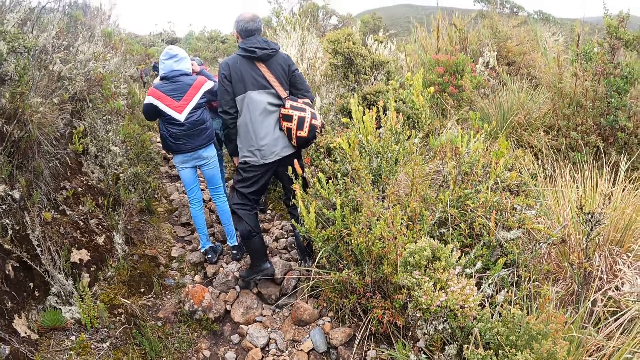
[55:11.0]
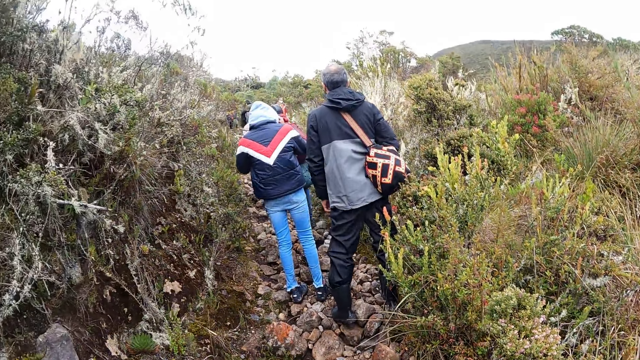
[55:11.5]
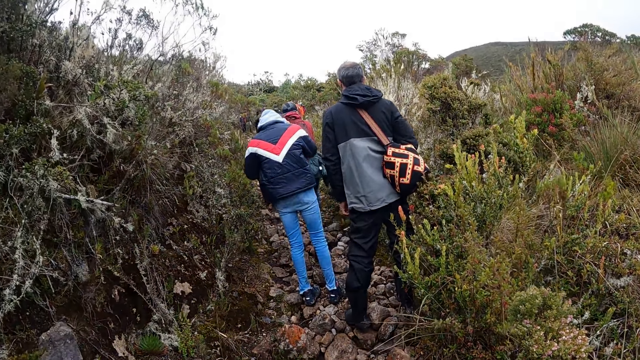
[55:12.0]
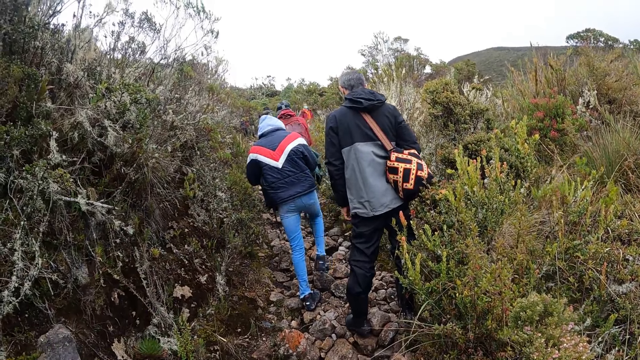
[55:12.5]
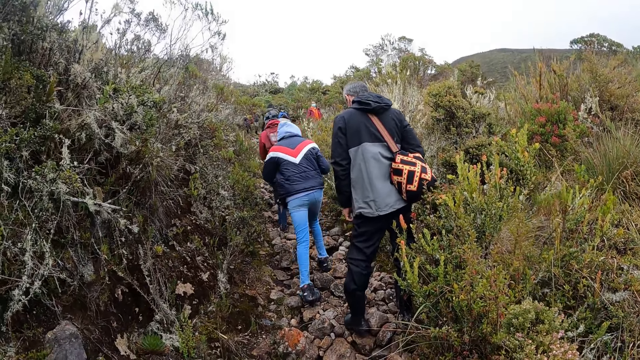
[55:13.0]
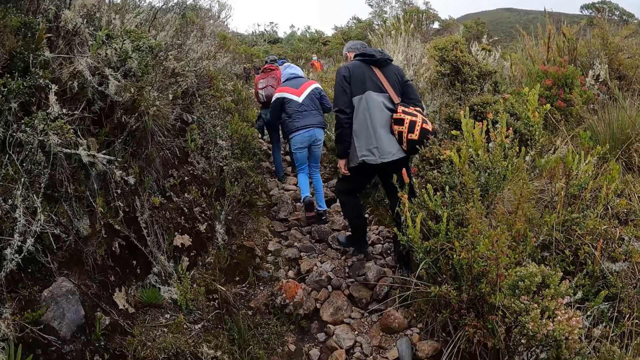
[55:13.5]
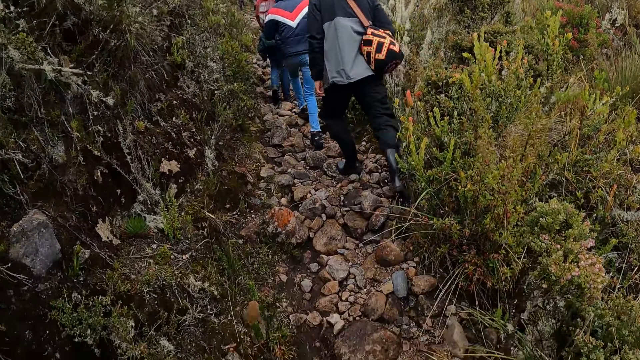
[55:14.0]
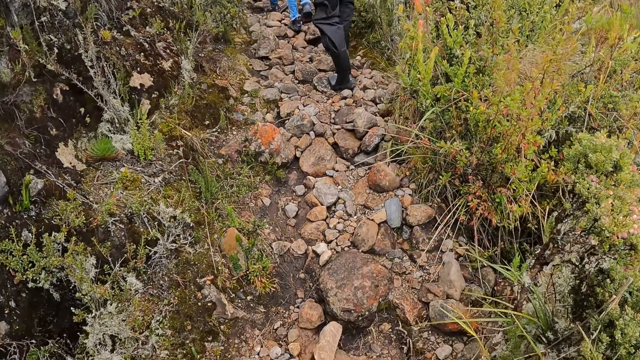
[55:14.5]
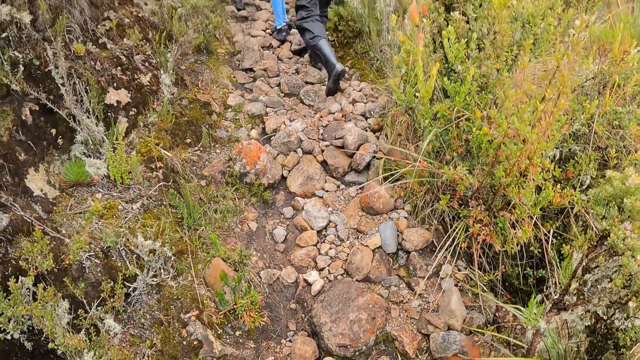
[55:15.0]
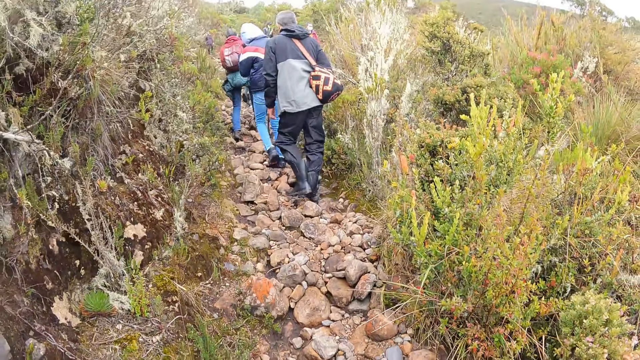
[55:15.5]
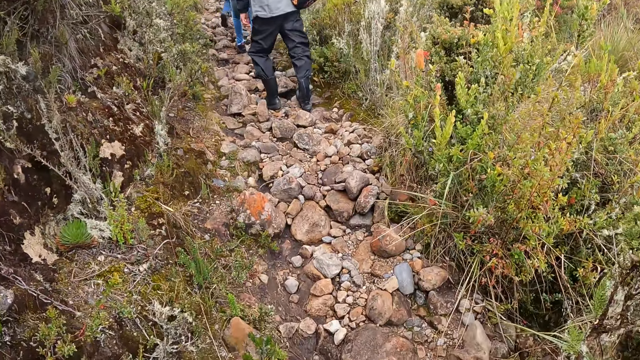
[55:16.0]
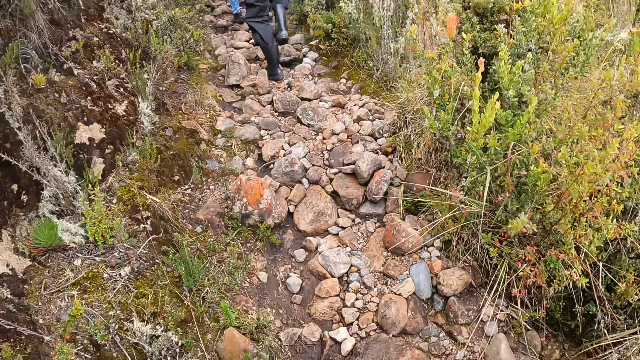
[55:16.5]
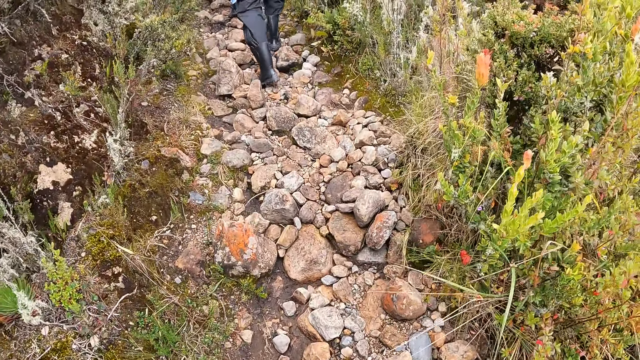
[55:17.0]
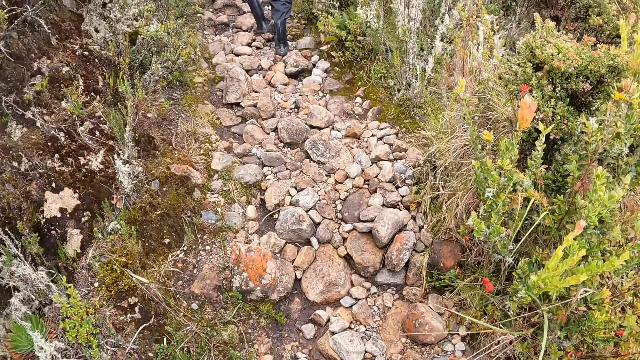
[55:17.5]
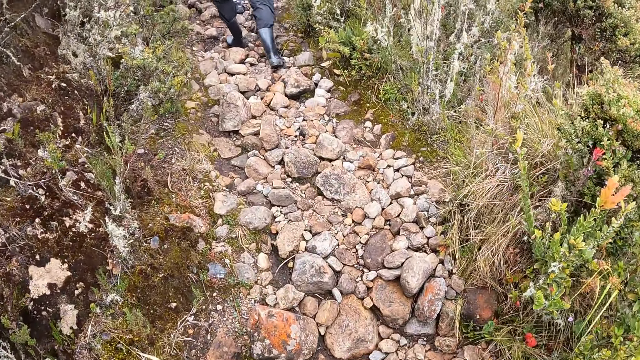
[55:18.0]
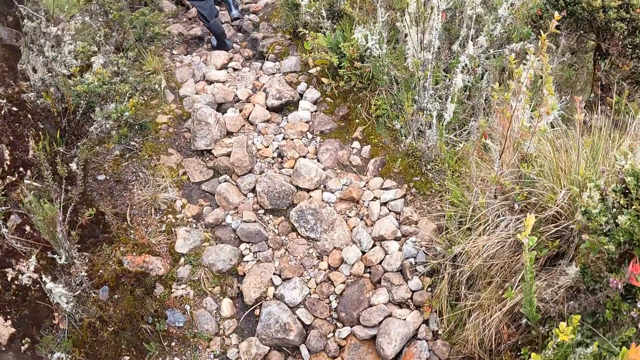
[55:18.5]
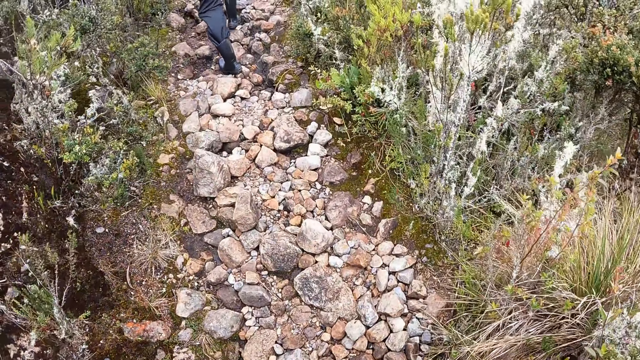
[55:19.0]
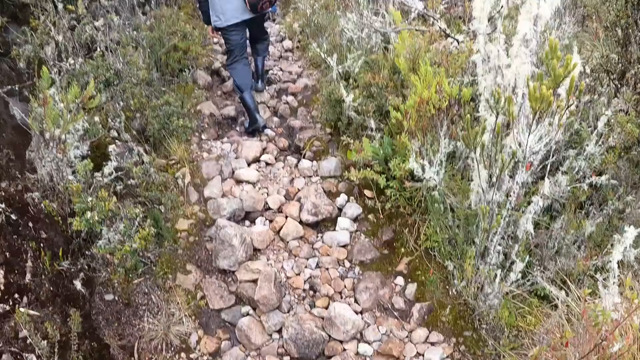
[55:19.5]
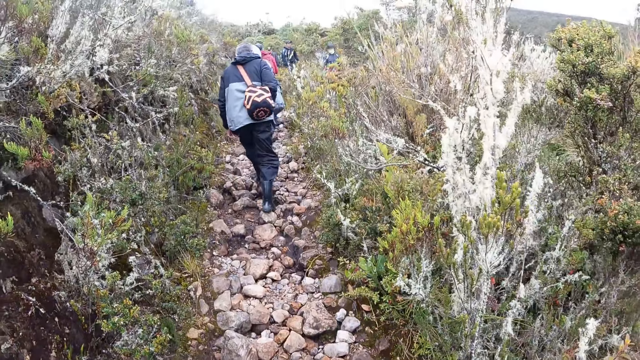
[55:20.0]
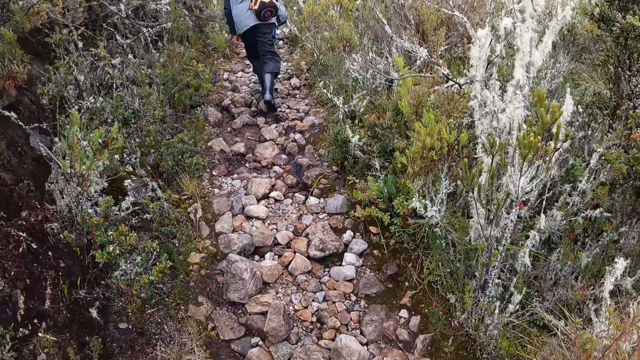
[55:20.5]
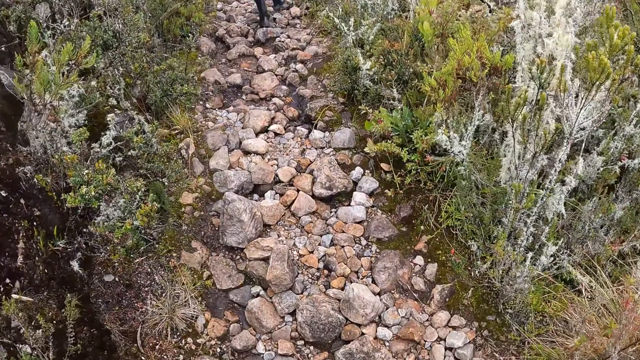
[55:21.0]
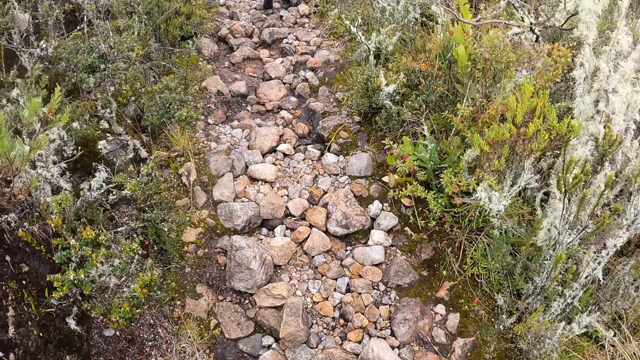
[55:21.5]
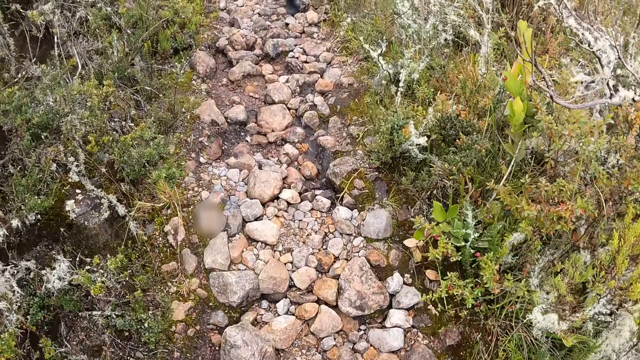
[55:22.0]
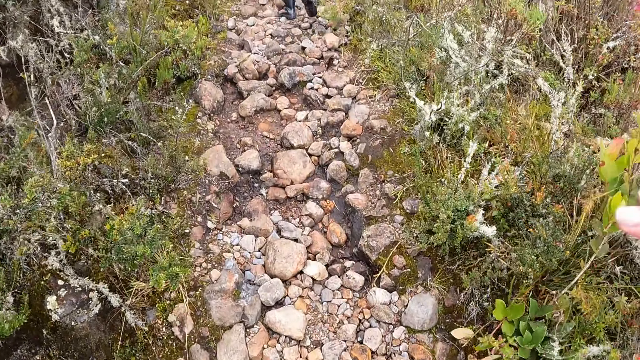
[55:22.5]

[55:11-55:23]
The camera wearer walks through the path on the hill with the group of people.

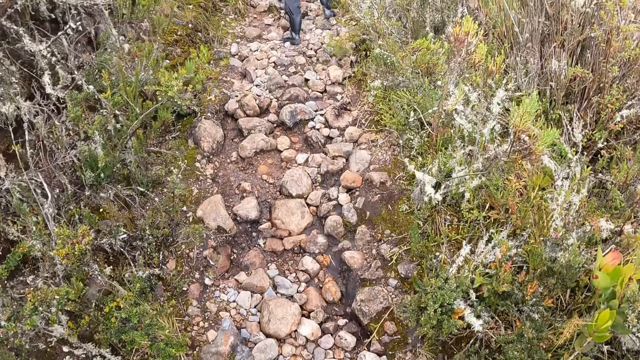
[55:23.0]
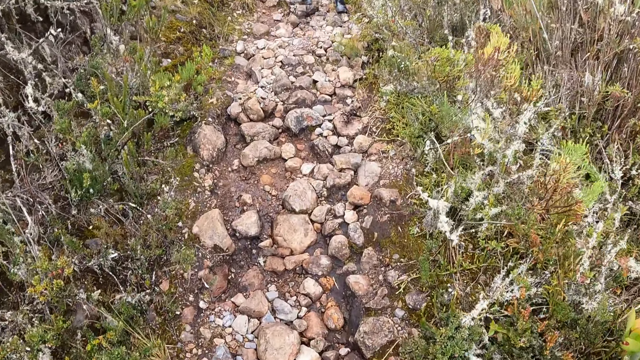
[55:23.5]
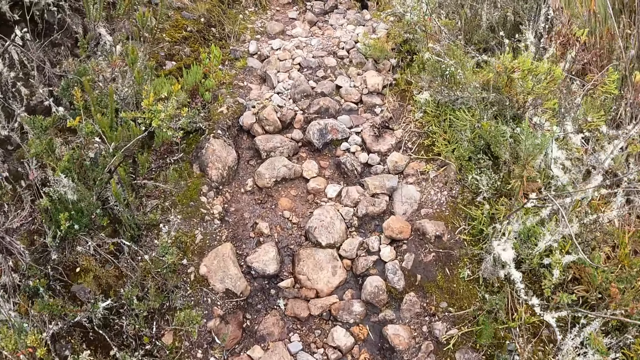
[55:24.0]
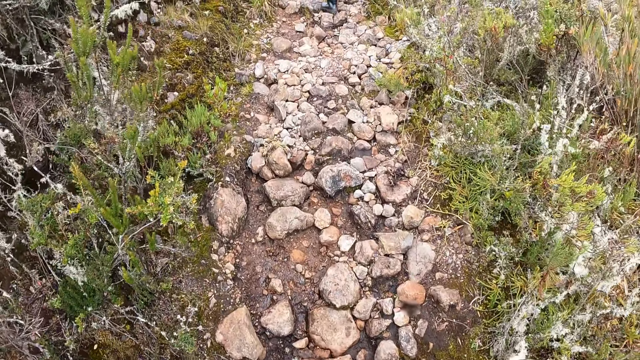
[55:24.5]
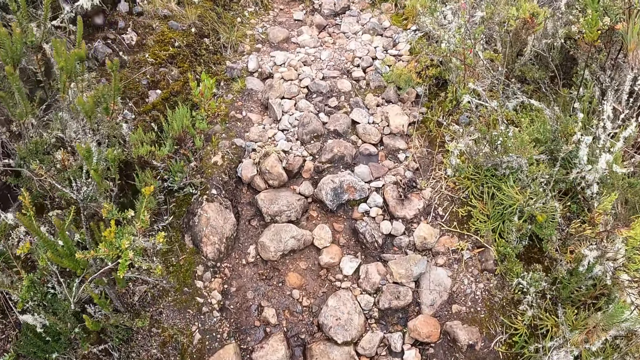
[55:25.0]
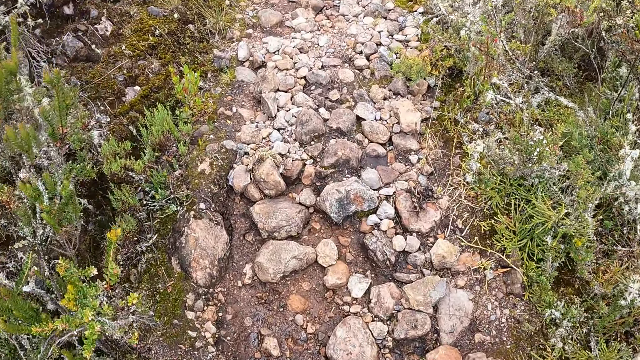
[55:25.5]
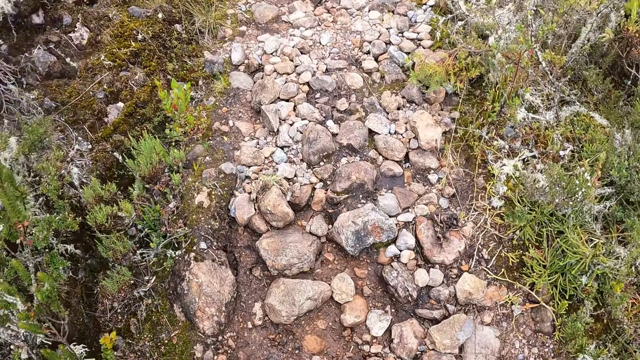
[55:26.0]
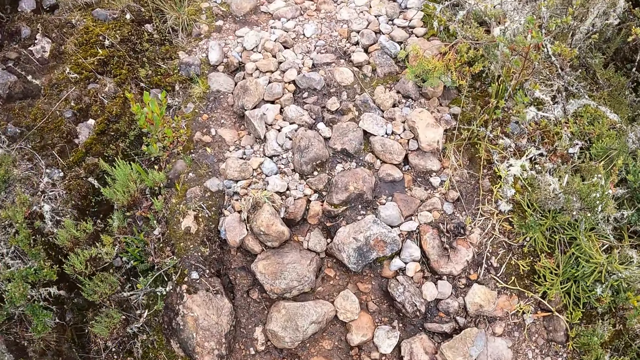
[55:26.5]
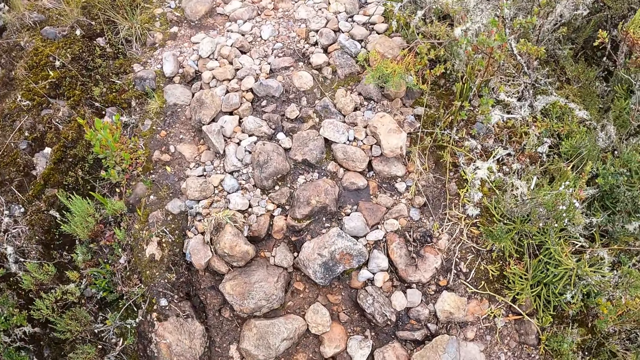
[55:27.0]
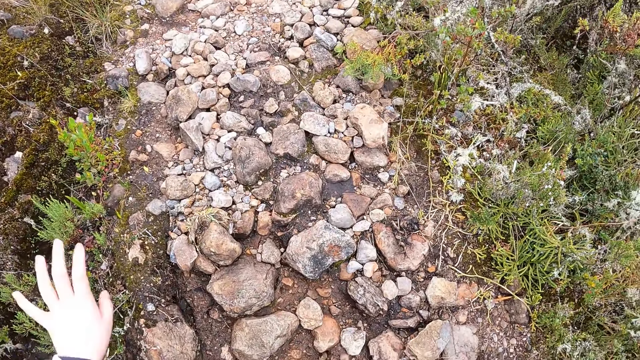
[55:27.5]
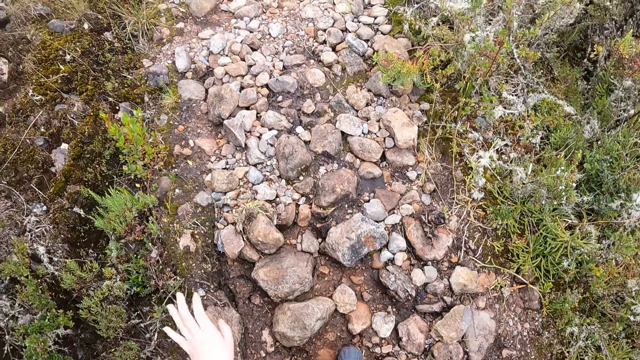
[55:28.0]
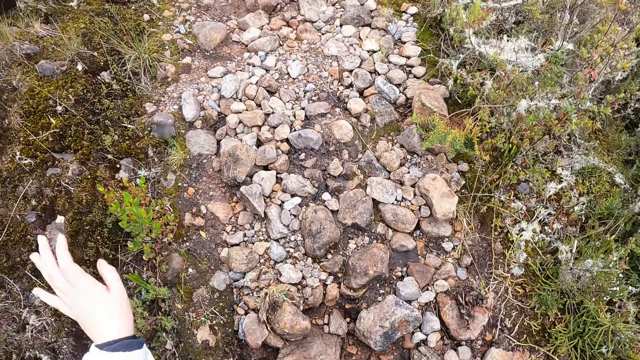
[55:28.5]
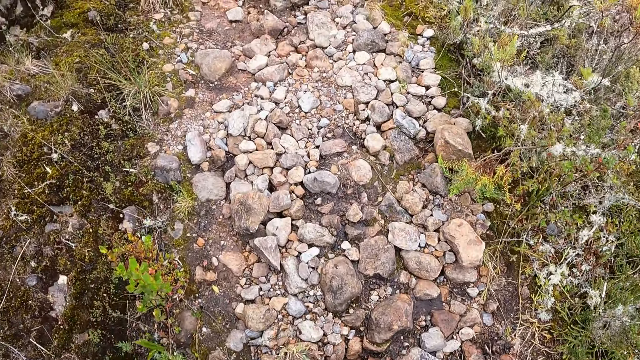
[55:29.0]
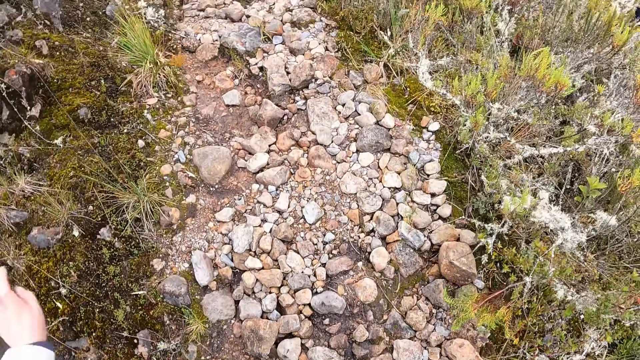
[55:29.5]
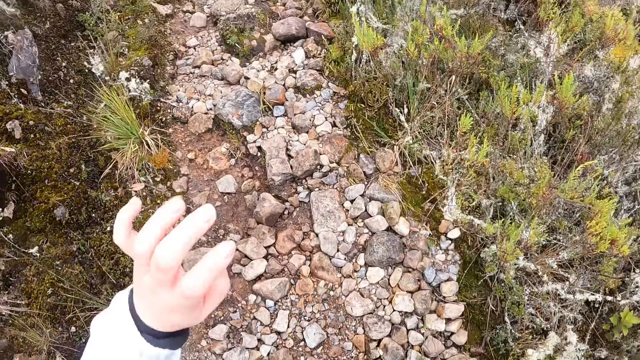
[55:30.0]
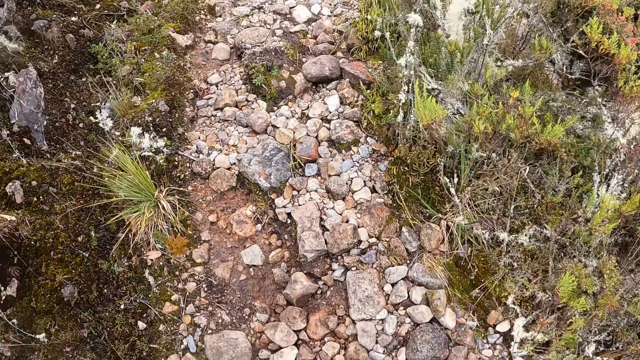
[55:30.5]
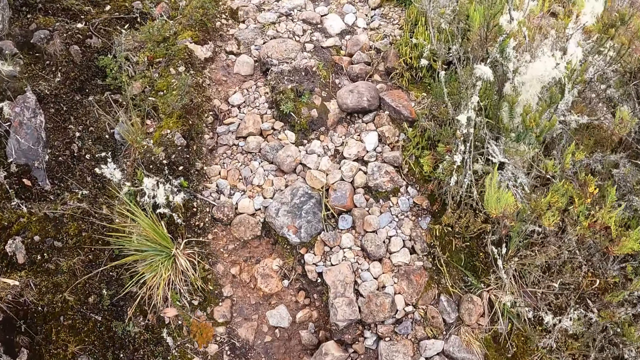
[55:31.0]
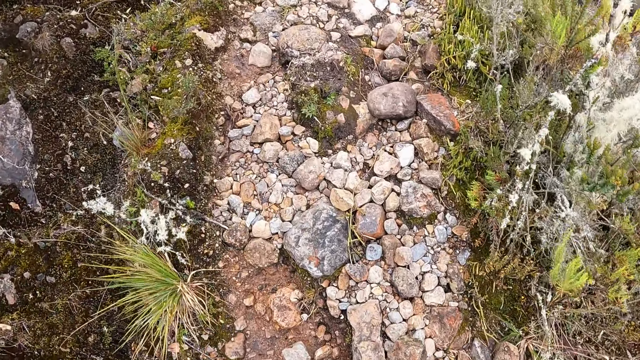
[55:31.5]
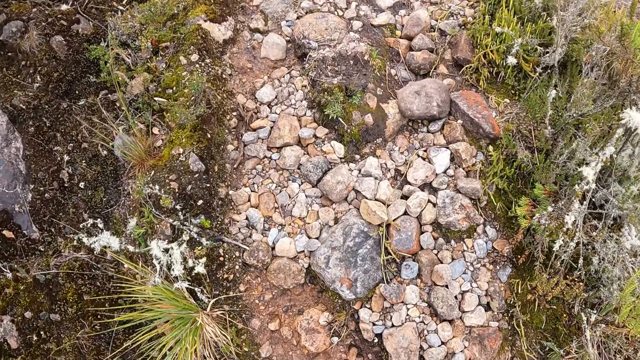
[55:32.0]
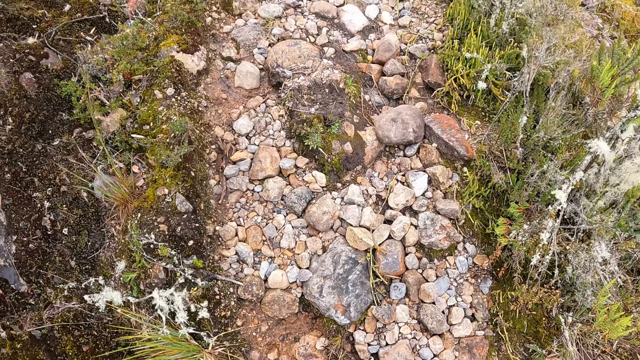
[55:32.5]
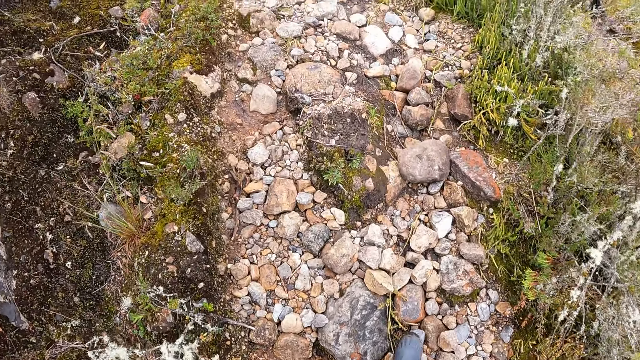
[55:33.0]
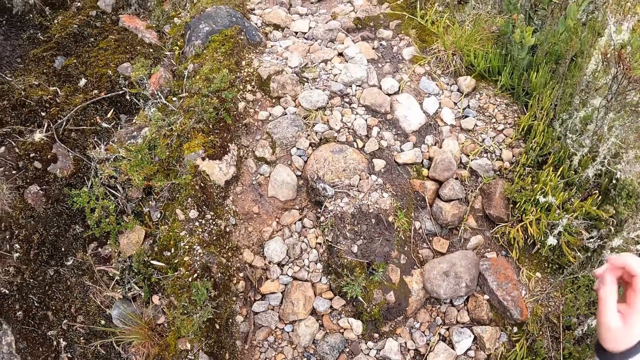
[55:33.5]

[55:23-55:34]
The camera wearer swings a left hand. They swing a left hand again. They walk on the mountain.
